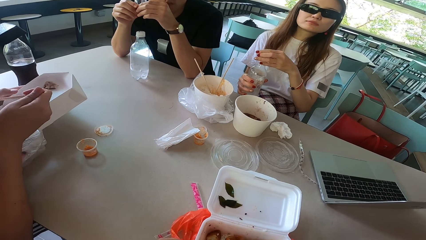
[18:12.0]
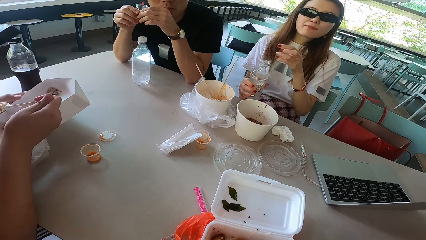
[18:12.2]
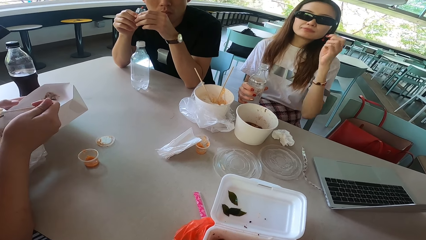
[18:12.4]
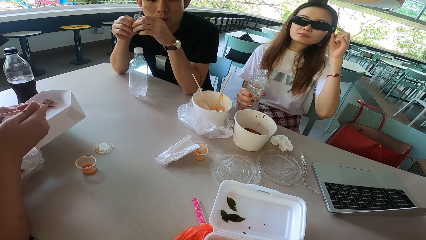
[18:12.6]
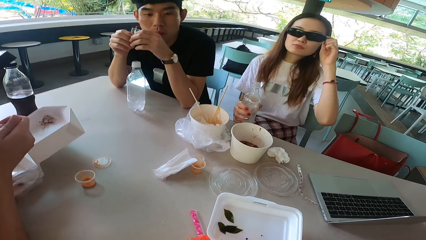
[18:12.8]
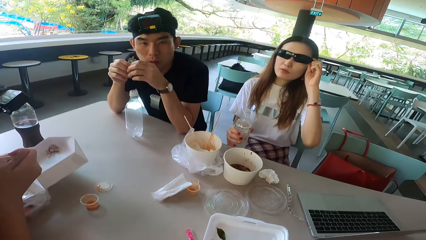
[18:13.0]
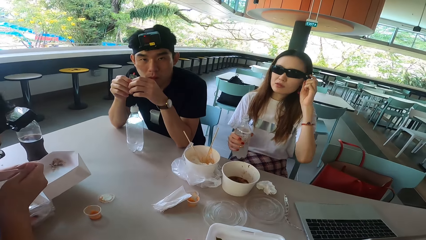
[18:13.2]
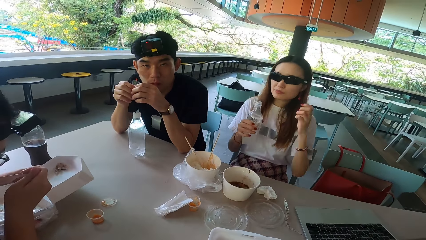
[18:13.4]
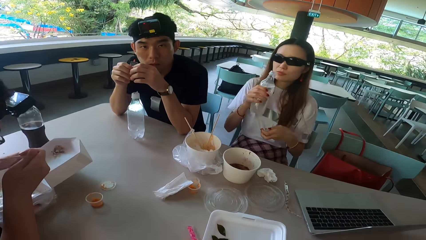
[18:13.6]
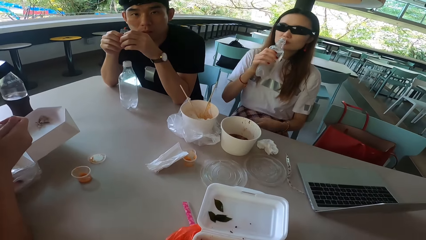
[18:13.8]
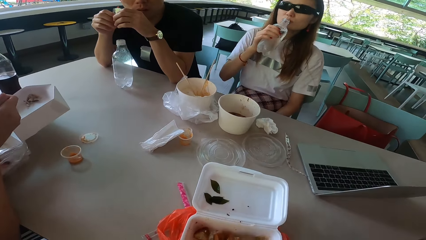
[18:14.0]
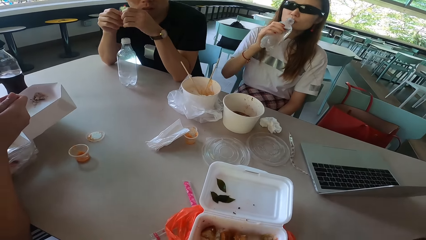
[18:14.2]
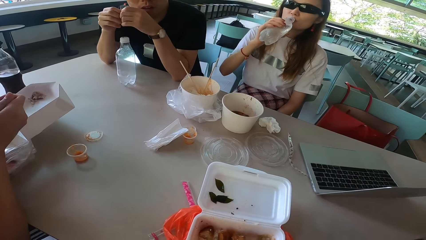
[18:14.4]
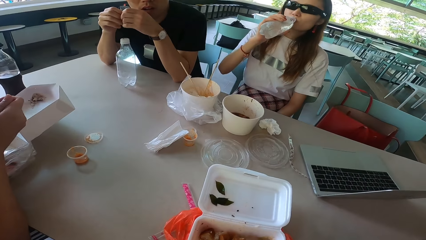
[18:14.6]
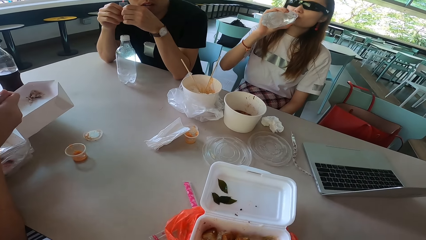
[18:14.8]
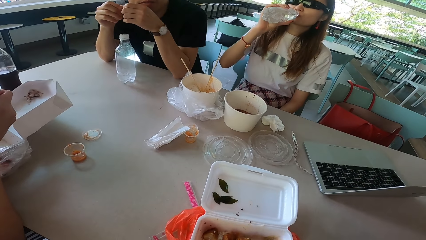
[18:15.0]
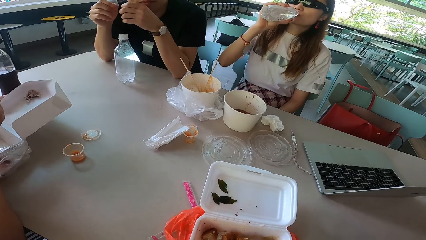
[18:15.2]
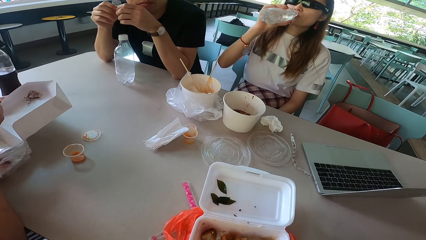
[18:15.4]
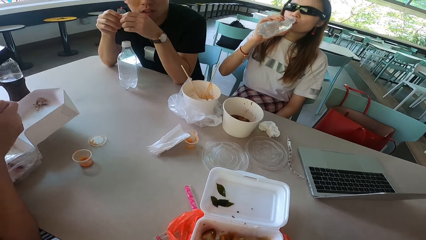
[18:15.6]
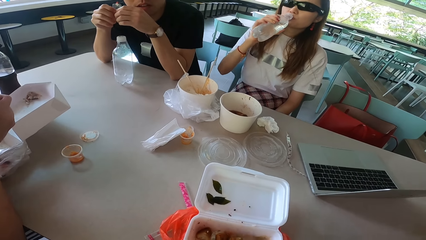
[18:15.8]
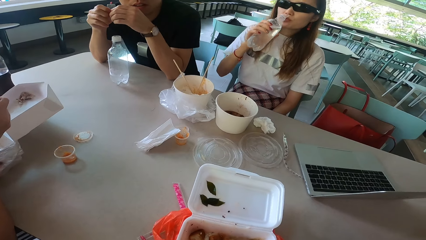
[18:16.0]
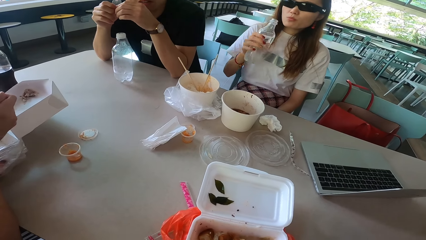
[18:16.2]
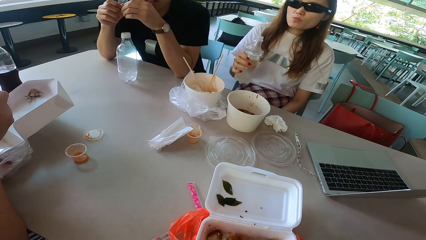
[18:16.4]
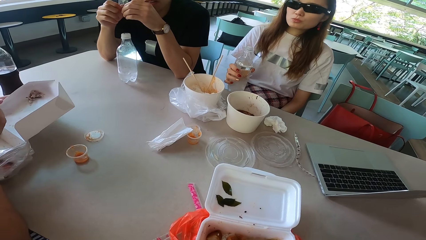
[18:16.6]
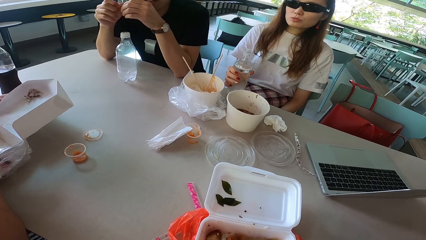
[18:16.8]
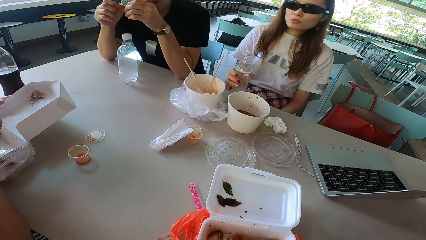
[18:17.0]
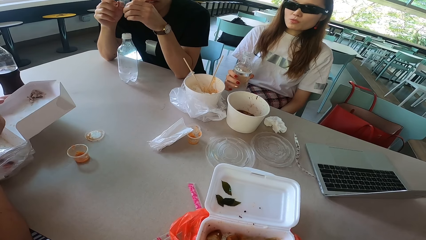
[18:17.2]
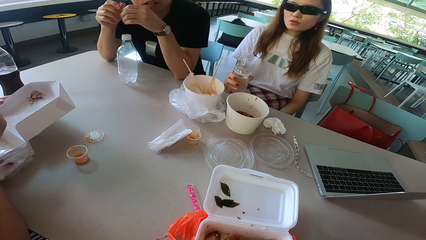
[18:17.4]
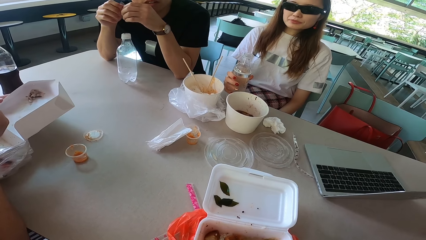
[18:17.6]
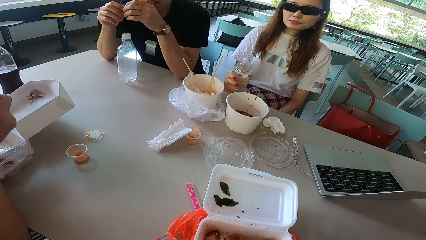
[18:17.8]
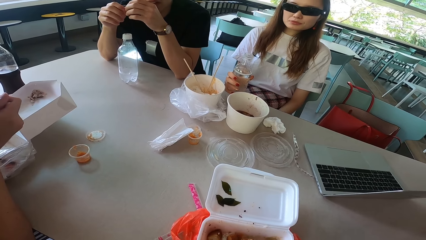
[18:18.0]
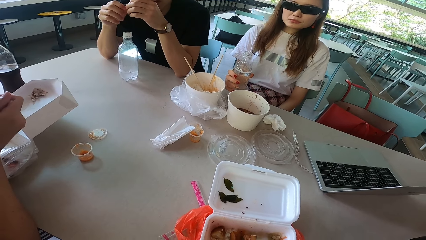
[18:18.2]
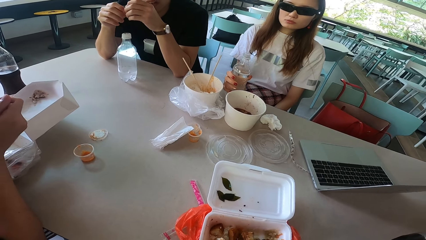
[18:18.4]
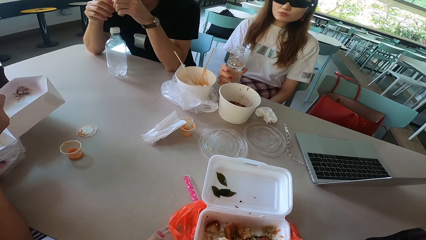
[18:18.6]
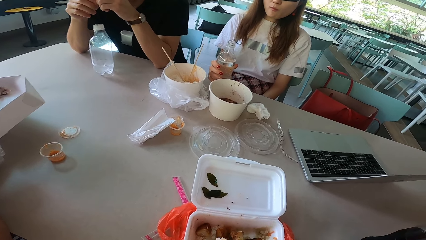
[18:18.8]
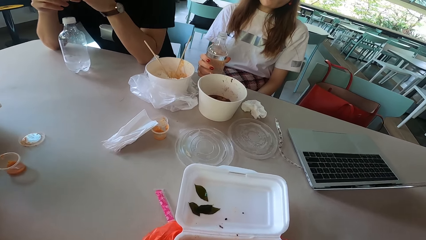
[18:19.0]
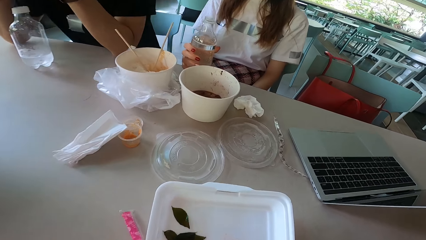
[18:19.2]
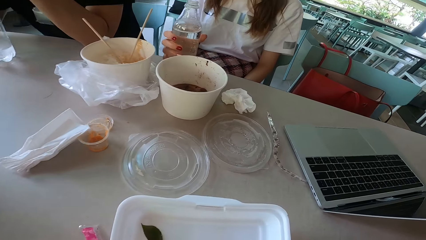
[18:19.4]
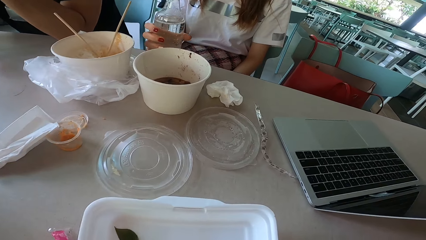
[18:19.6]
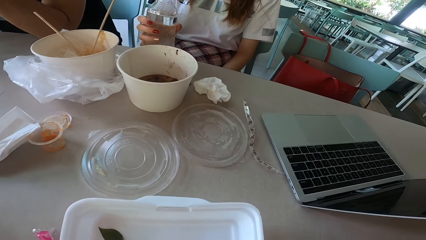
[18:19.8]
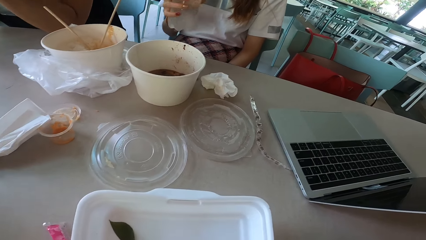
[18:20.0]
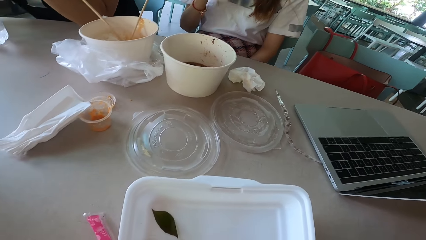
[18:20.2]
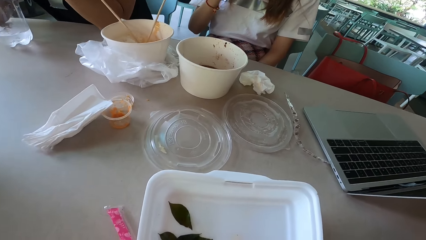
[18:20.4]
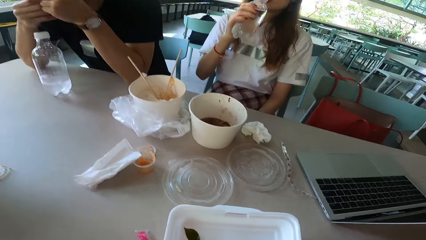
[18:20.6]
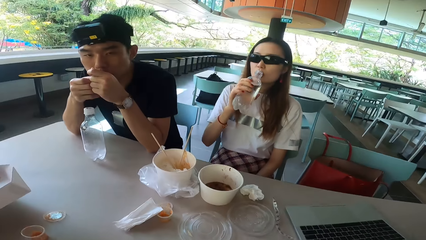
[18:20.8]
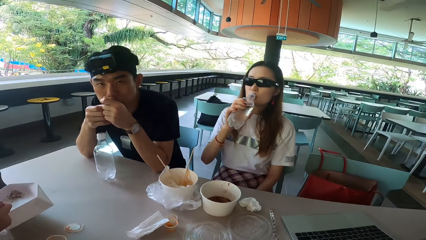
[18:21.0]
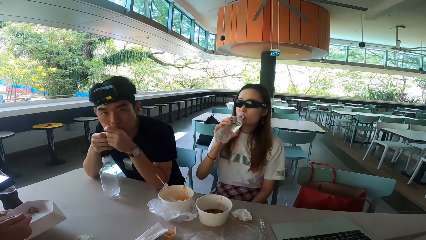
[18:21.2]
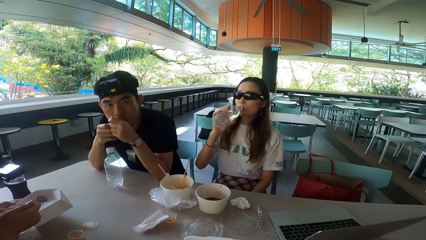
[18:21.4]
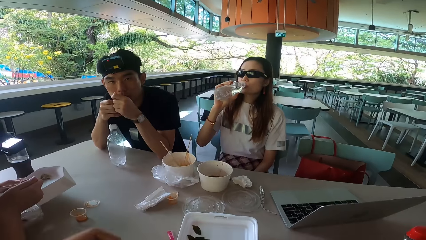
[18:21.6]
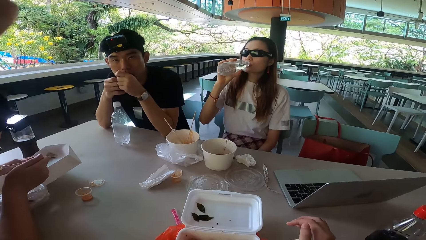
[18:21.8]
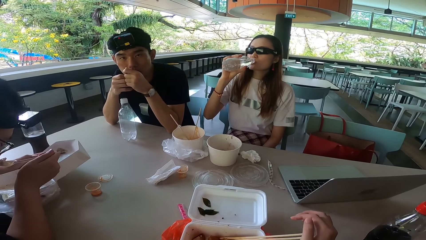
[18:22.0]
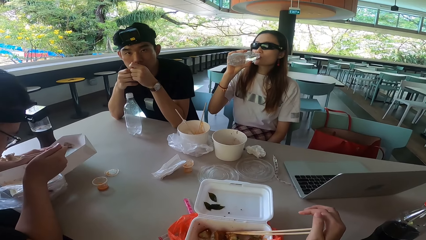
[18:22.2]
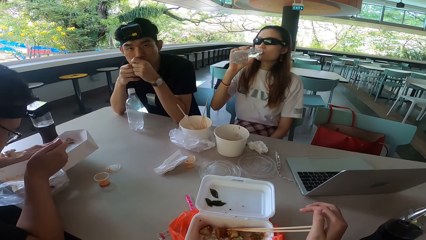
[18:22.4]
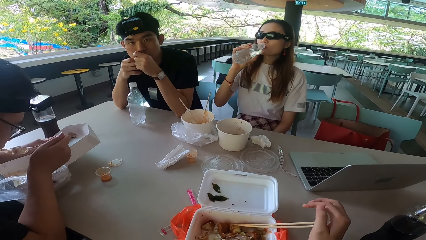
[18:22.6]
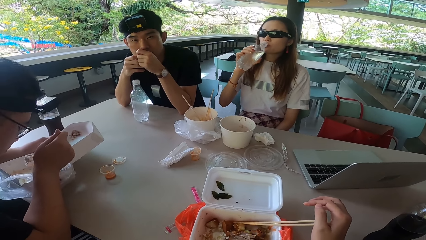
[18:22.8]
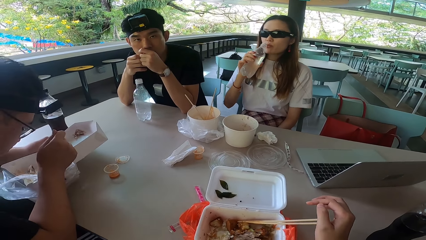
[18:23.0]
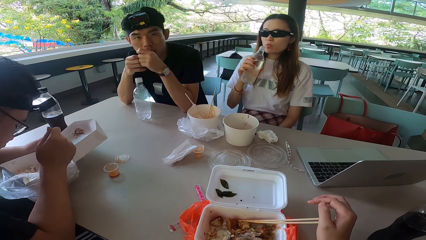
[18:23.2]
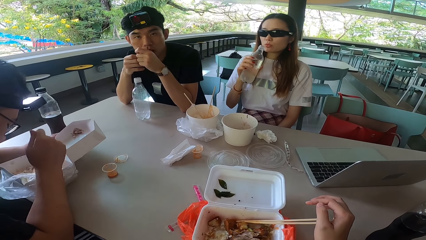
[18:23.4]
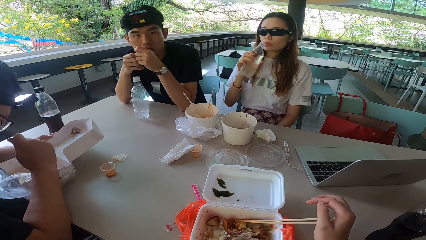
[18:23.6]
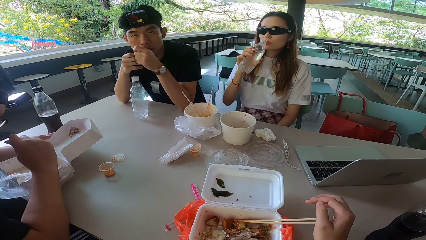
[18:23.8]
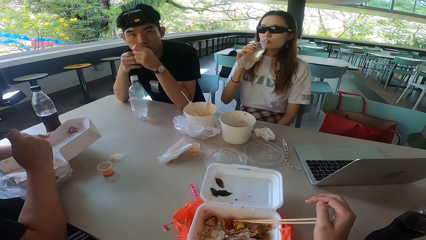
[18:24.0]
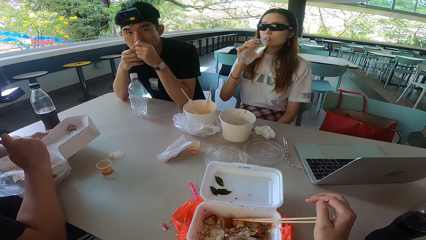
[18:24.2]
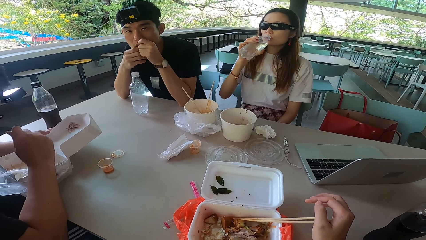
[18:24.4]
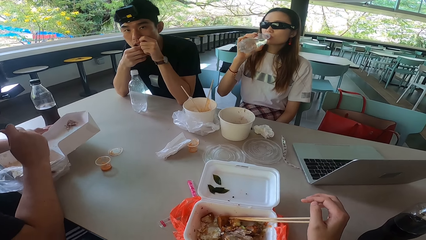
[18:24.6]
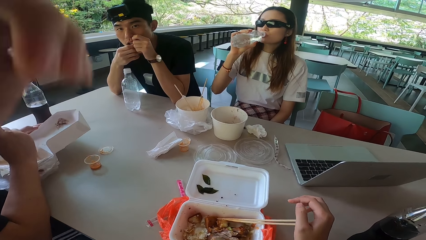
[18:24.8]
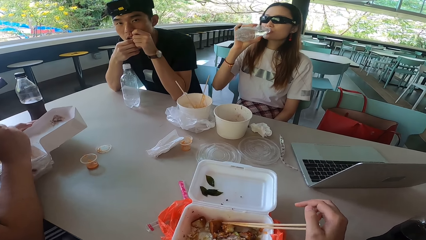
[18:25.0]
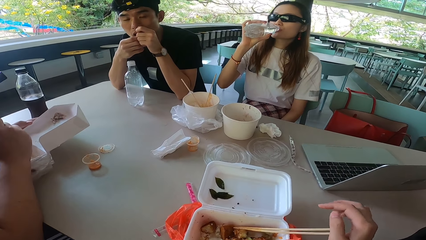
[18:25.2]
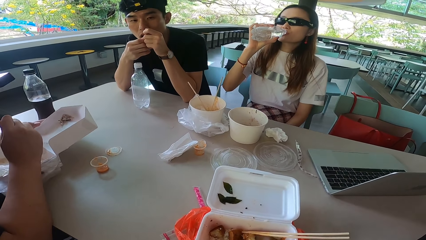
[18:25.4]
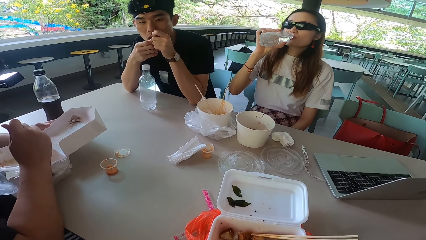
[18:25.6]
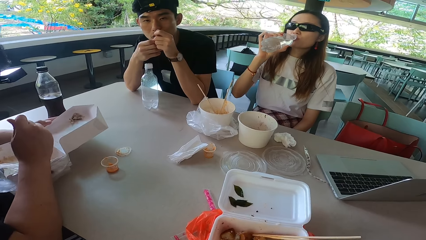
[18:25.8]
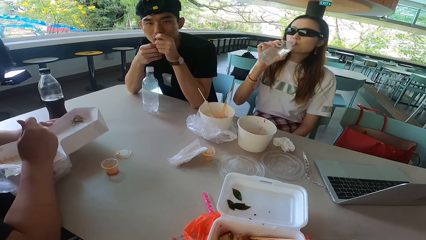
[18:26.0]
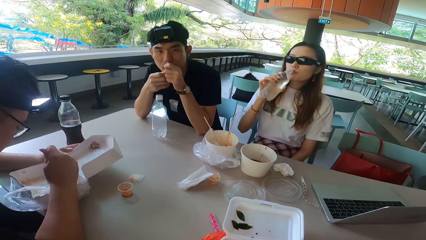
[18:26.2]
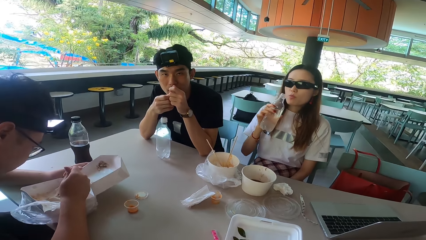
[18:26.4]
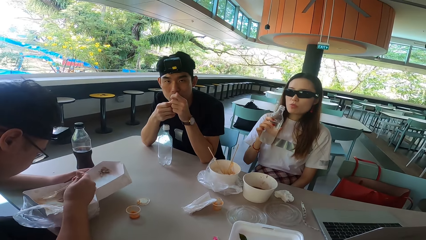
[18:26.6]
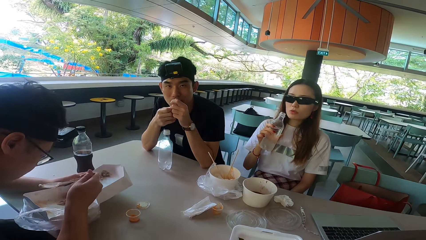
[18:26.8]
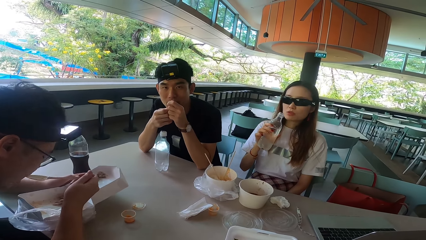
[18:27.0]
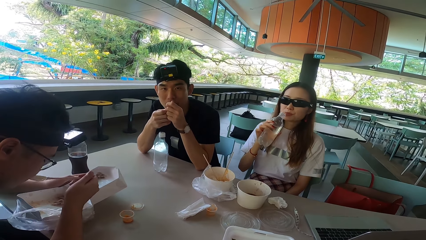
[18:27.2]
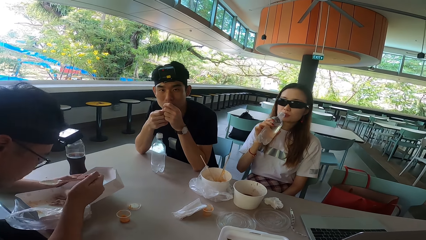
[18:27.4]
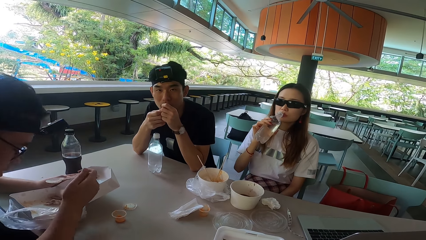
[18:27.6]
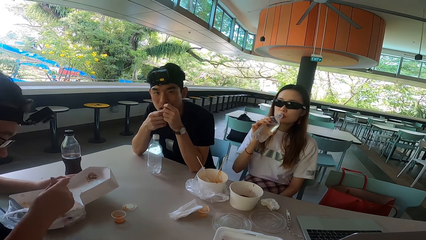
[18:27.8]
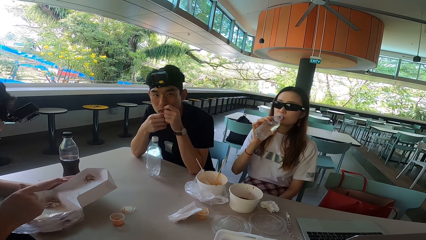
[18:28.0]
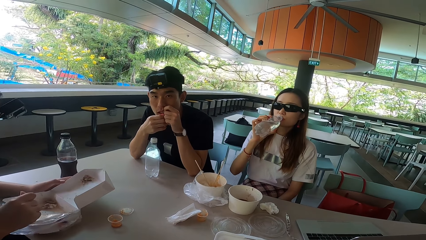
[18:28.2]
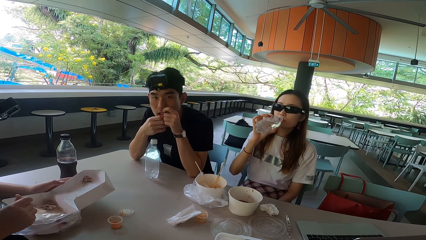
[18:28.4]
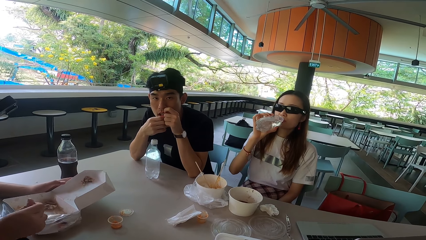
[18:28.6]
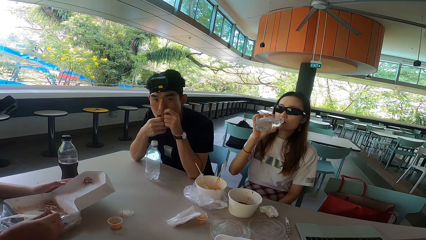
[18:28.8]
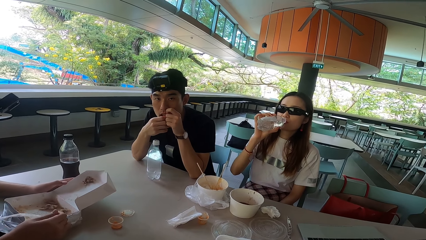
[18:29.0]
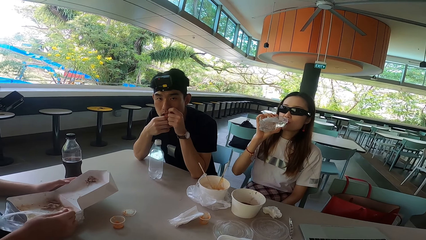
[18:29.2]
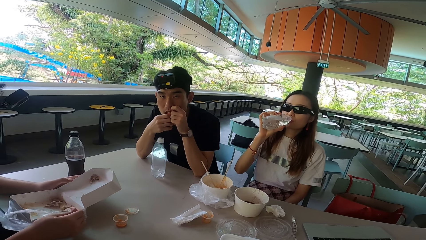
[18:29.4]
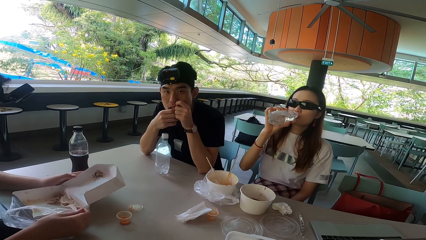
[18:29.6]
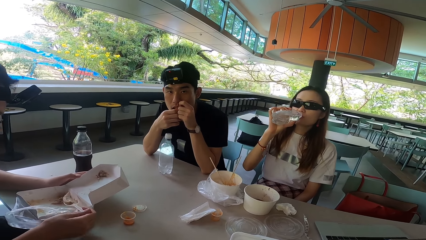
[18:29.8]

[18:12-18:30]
A lady adjusts sunglasses. The lady raises her left hand, pulls her hand off the glasses, lowers her left hand and drinks water from the bottle. Another woman puts the bottle on the table. The camera wearer looks inside the container. The other woman drinks water from the bottle. The camera wearer lifts his hand. A man eats the food. The other woman pulls the bottle off her mouth. The man mixes the food with a spoon. The camera wearer puts down his hand. He holds chopsticks. The other woman drinks water from the bottle. The man scoops food with the spoon and eats the food.
